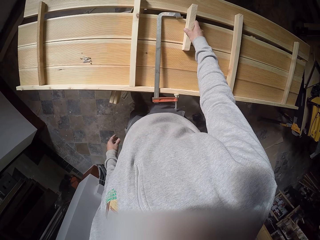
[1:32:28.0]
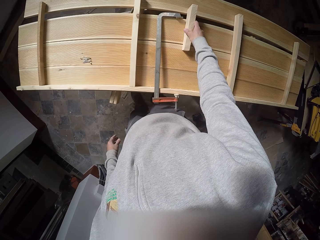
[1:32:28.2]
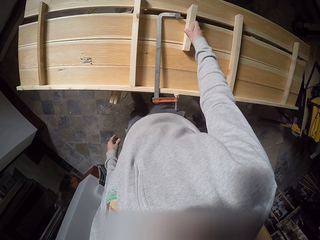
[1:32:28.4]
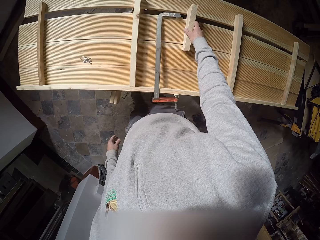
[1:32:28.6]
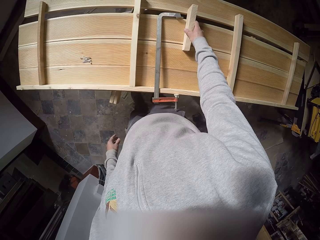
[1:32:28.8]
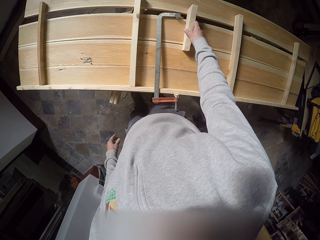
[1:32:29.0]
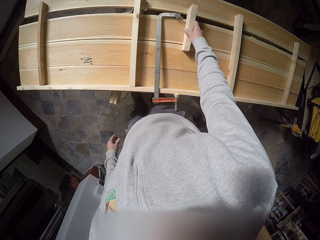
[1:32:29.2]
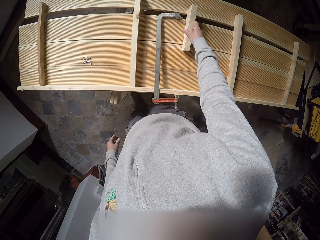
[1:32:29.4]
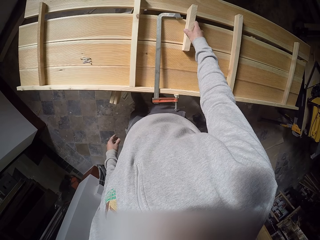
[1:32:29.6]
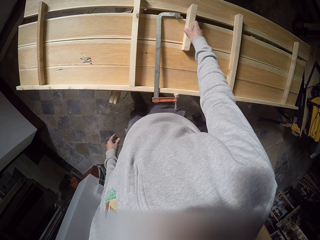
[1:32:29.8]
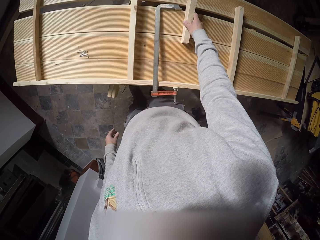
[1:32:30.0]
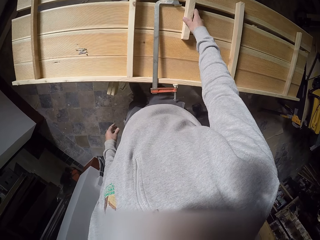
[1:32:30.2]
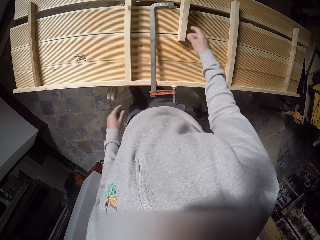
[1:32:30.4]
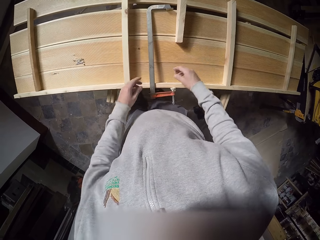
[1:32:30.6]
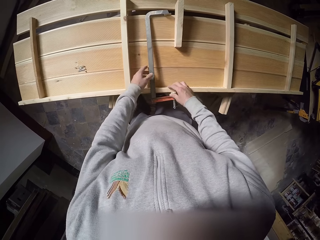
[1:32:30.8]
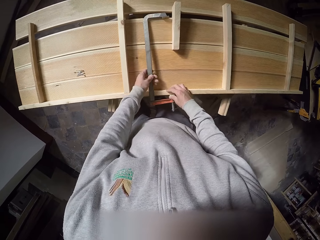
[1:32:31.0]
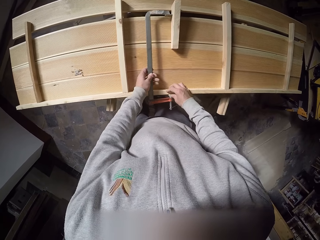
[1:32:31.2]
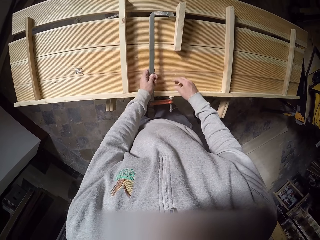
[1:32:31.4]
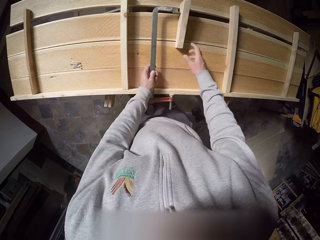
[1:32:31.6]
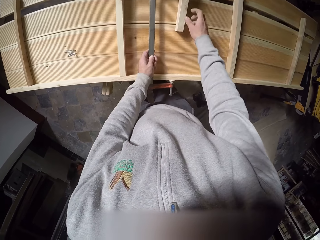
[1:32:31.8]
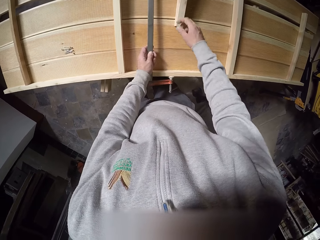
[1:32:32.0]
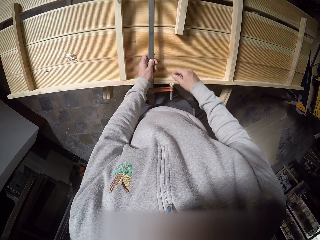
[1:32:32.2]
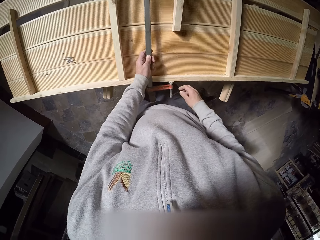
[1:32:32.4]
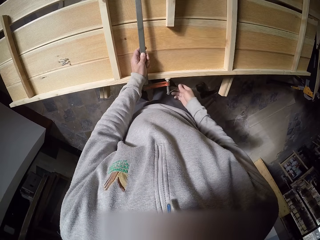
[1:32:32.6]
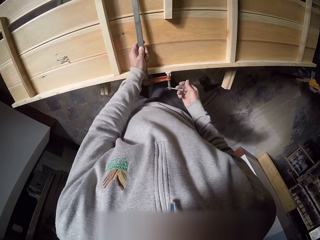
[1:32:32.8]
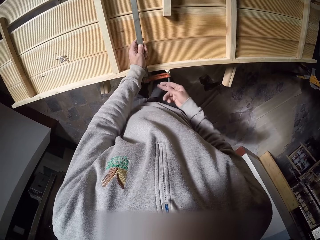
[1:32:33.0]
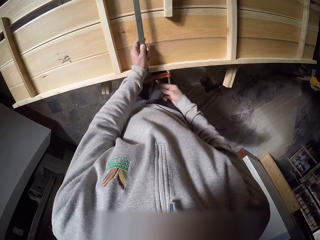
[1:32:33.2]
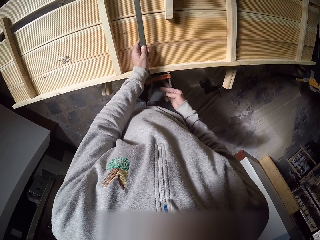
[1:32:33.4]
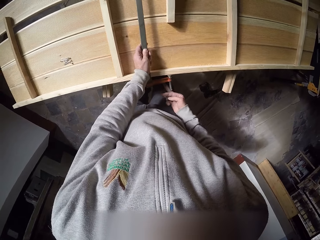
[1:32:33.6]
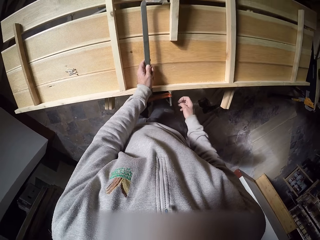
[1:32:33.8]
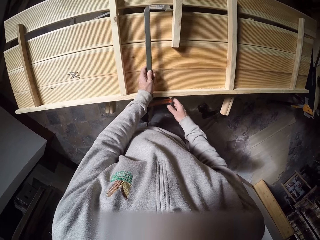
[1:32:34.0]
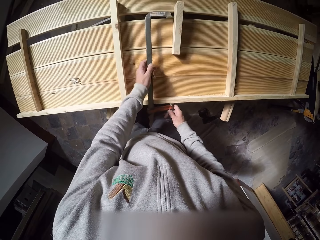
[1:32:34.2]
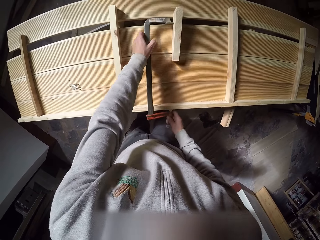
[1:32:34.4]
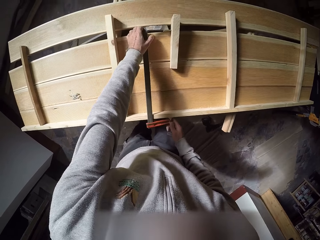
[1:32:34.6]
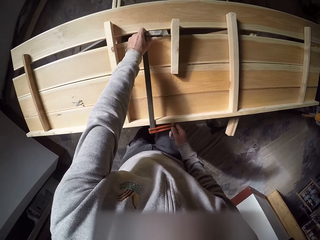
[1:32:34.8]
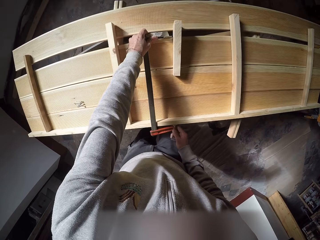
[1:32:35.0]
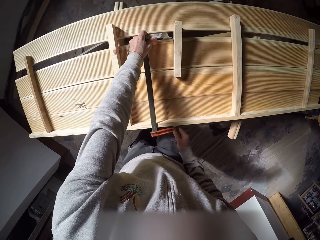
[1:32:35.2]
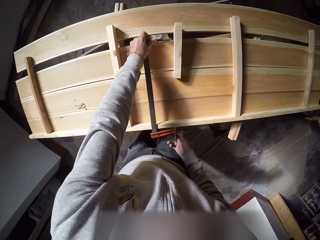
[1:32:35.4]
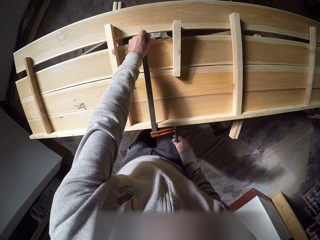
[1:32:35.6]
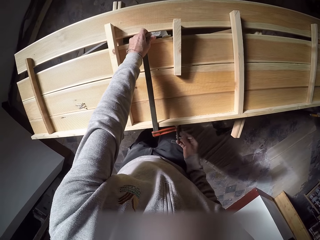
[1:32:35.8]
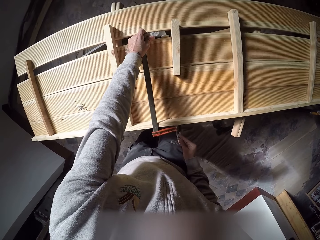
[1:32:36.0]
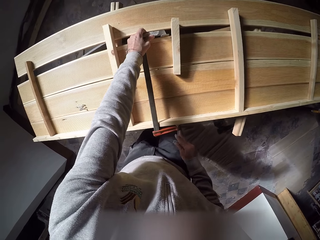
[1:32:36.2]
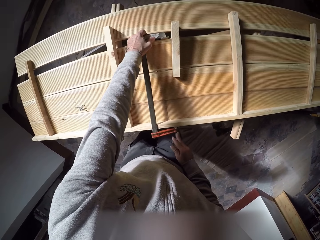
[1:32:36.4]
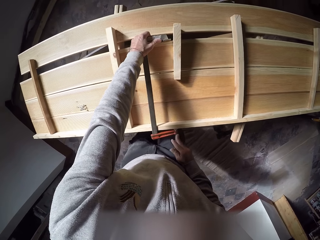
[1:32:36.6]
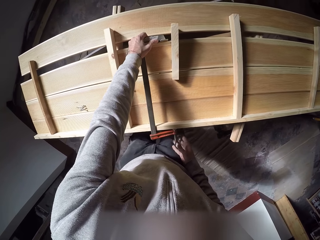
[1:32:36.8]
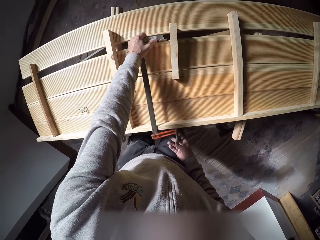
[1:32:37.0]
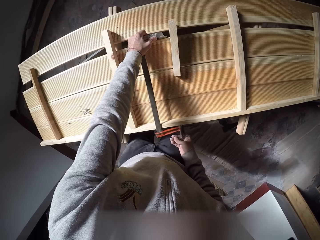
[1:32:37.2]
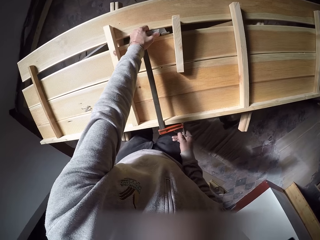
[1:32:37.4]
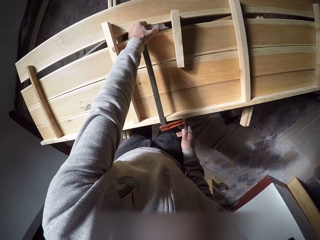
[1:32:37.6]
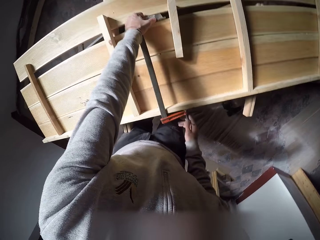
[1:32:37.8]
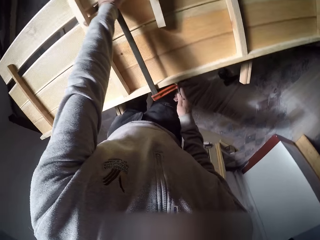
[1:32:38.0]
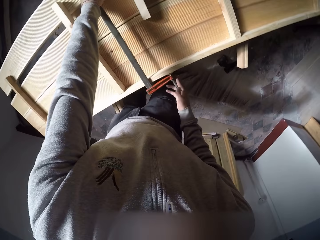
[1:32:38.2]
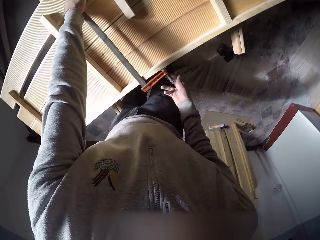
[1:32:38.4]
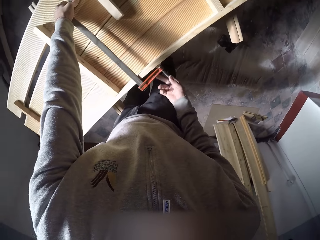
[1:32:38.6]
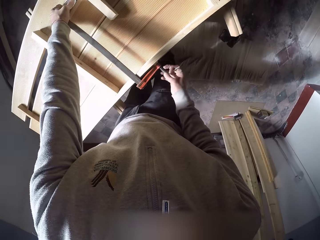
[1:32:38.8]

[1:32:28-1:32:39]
The camera wearer holds the bar clamp on the set of lumbers with his left hand. He picks the clamp. He tightens the screw of the bar clamp on the set of lumbers with his right hand. He clamps the wood pieces.

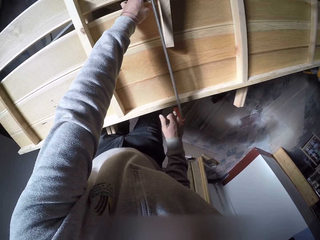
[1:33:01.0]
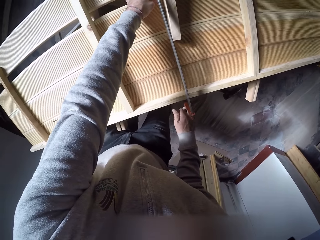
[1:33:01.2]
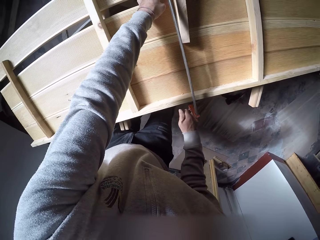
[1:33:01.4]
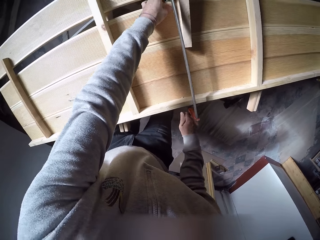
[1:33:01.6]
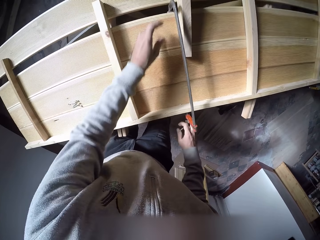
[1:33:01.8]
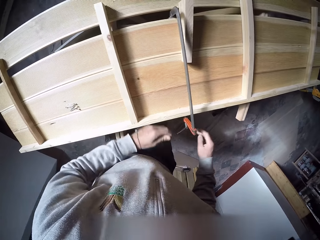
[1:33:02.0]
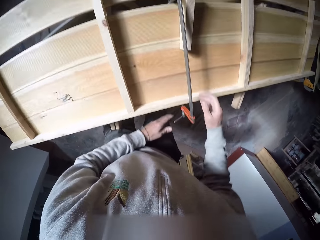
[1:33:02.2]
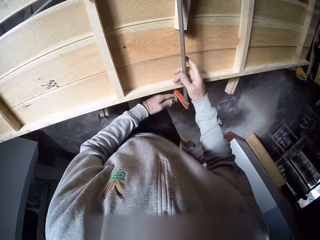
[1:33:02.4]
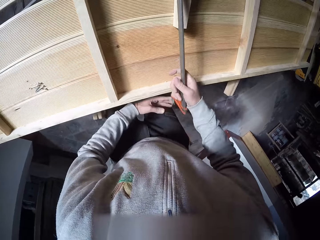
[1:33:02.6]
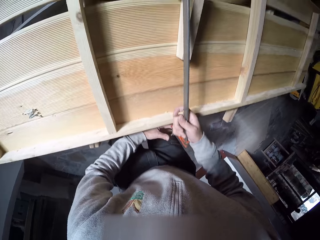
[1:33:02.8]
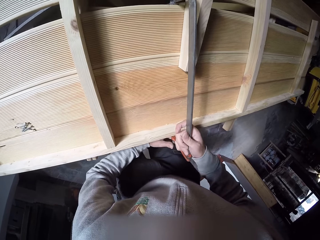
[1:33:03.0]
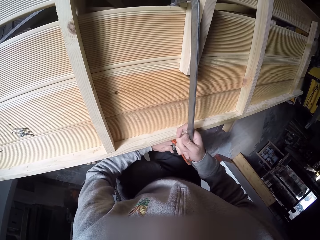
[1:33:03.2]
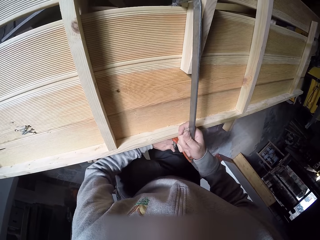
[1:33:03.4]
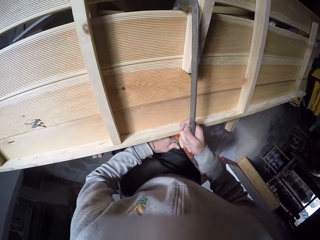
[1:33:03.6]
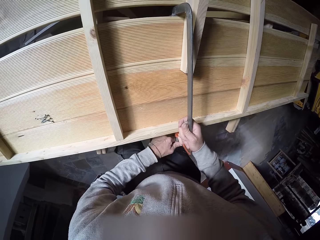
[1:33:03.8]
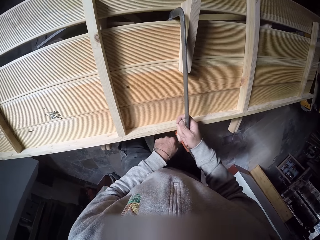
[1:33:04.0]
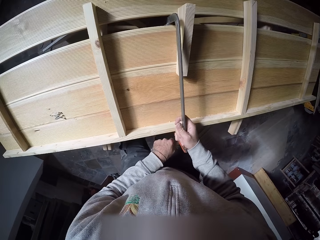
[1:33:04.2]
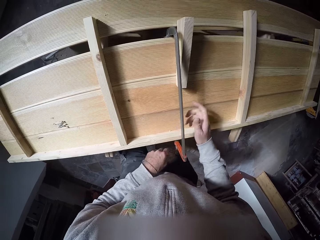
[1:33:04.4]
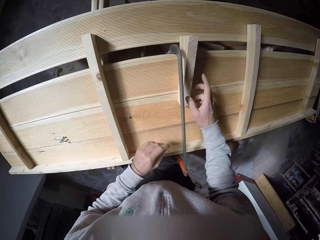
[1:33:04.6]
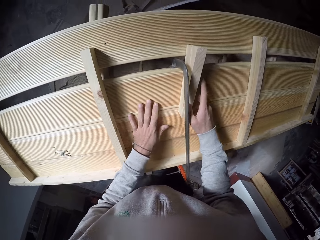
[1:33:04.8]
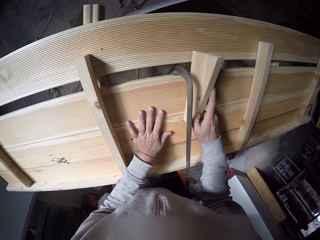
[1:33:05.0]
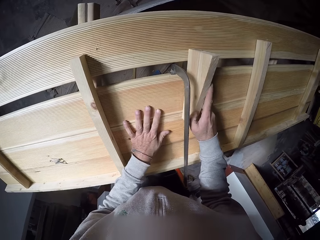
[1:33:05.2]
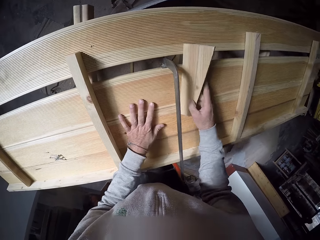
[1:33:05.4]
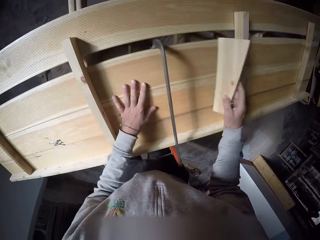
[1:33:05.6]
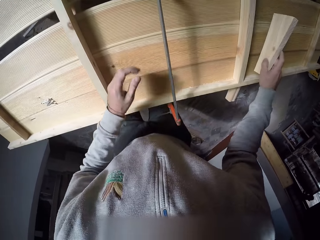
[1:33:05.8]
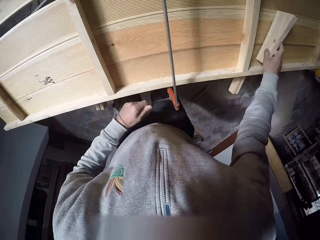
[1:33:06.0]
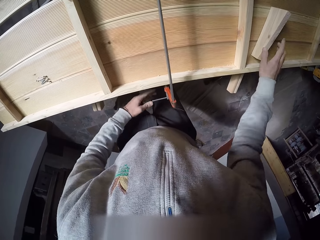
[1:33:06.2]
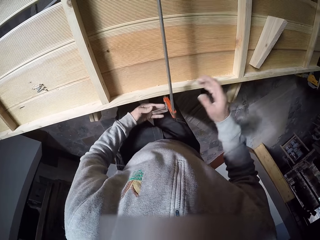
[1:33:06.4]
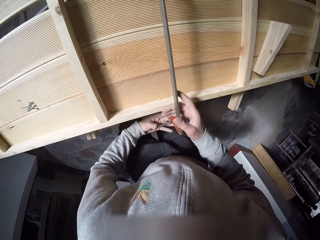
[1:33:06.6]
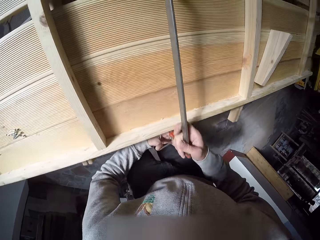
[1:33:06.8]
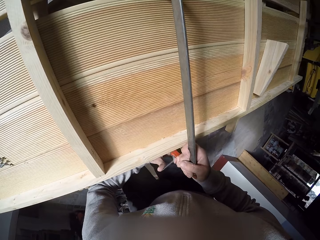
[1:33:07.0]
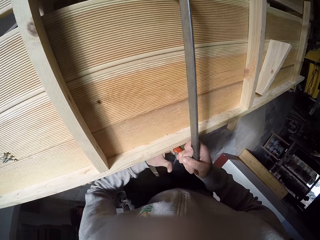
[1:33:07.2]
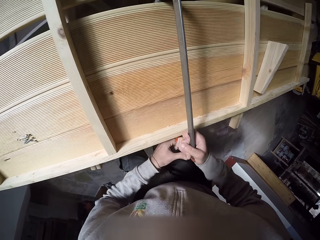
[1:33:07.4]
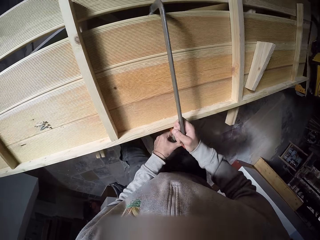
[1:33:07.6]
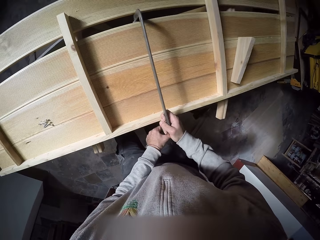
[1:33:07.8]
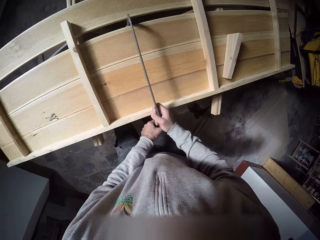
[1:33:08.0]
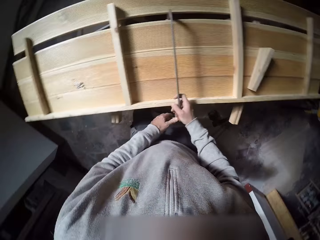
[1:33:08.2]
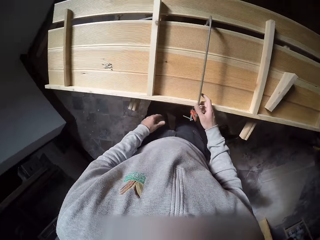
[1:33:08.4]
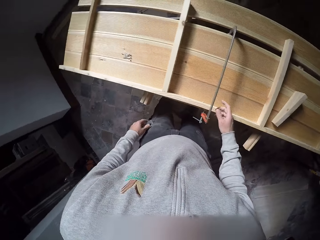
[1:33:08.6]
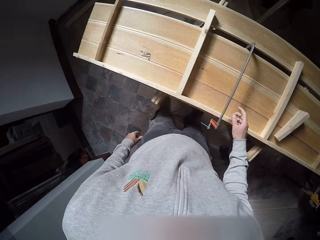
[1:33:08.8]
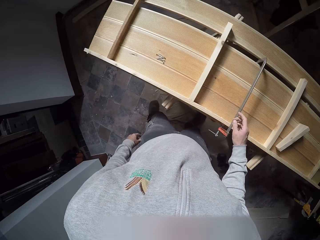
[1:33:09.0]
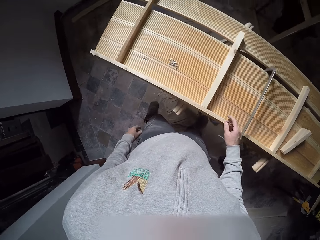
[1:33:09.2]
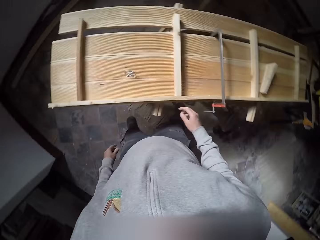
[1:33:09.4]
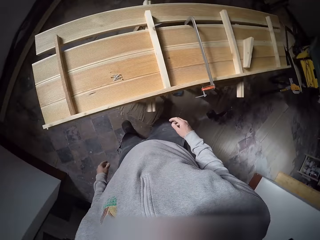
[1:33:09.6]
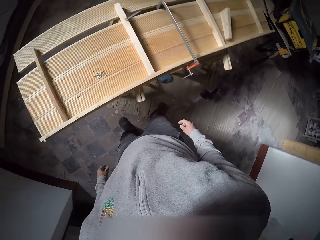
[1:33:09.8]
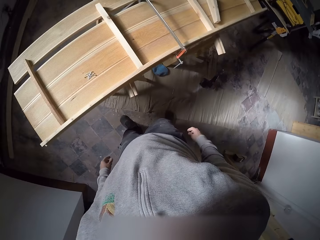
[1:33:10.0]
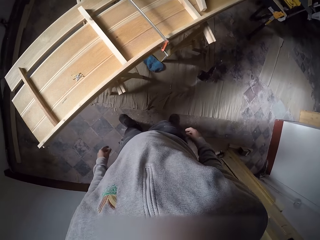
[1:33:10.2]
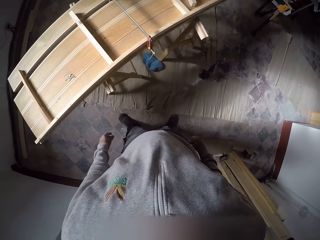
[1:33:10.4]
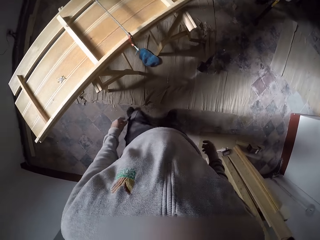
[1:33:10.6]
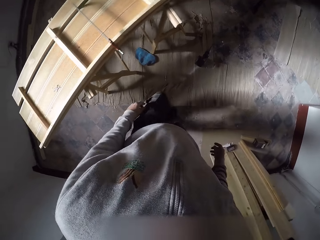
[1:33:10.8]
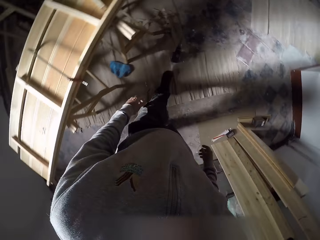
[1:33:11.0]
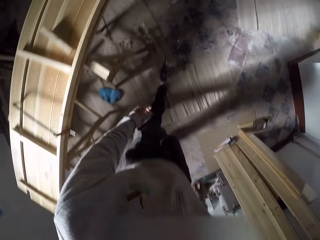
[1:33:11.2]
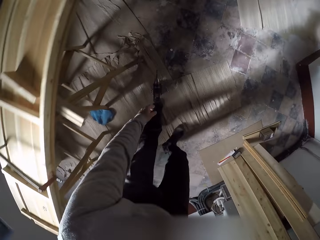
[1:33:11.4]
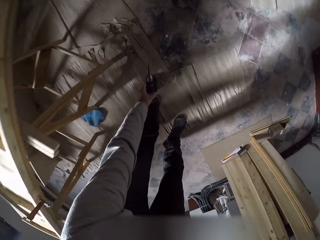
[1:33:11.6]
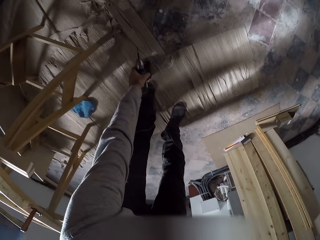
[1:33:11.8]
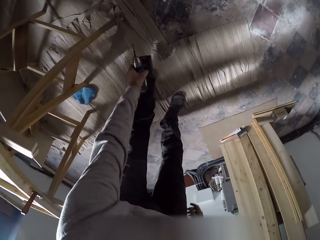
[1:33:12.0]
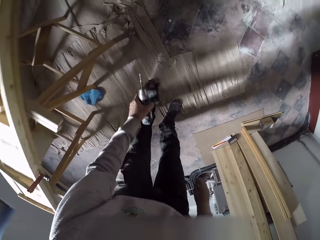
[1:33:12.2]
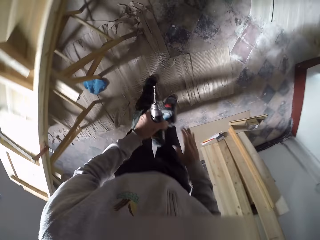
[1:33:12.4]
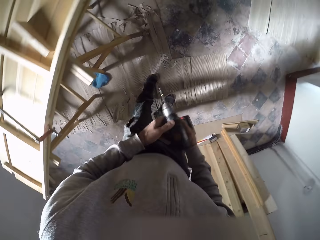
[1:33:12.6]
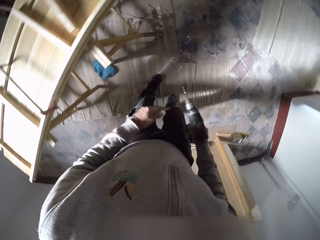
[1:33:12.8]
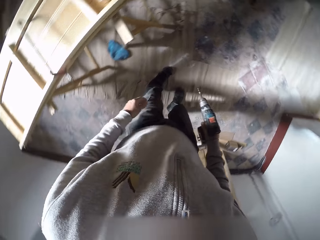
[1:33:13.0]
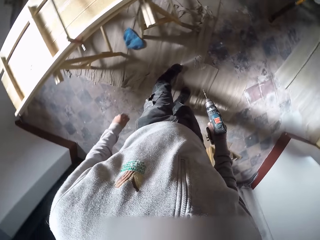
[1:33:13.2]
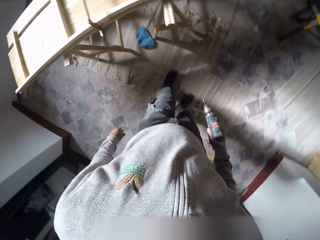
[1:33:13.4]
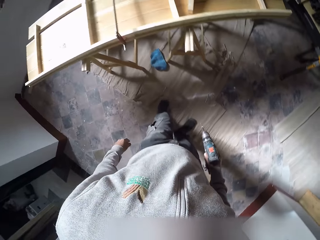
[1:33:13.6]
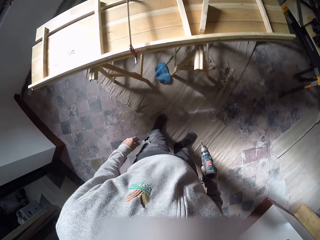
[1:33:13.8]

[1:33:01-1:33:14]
The camera wearer tightens the screw of the bar clamp on the set of lumbers with his left hand. He picks the large piece of wood from the set of lumbers with his right hand. He places the bar clamp on the set of lumber with his left hand. He puts down the wood piece. He tightens the screw of the bar clamp on the set of lumbers with both hands. He clamps the wood pieces. He moves around. He picks a drilling machine or drill from the floor with his left hand. He transfers the drilling machine from his left hand to his right hand.
